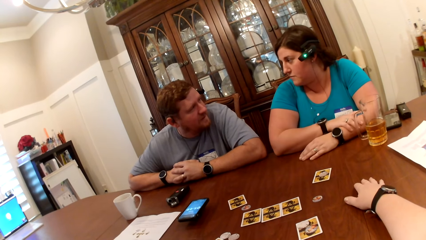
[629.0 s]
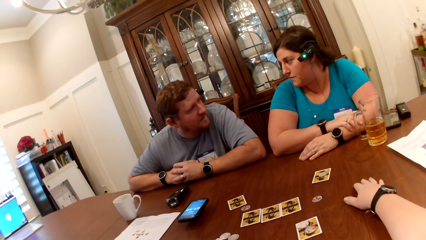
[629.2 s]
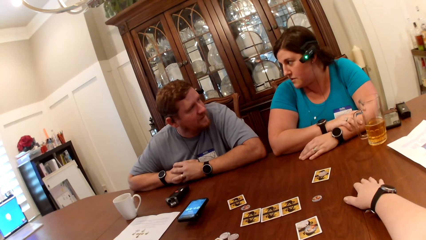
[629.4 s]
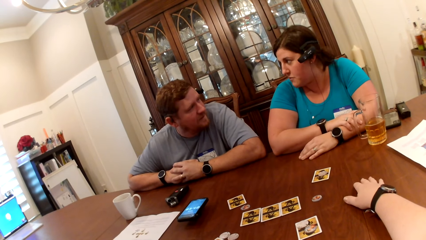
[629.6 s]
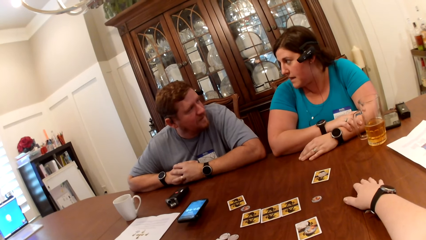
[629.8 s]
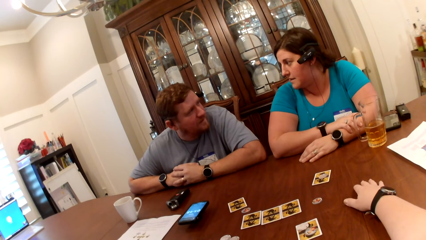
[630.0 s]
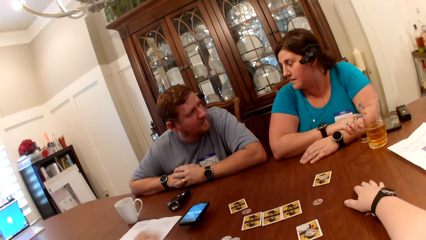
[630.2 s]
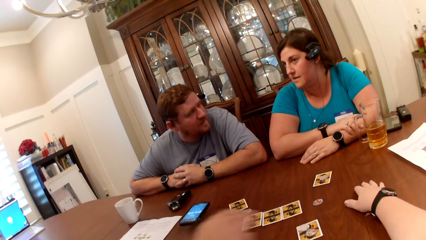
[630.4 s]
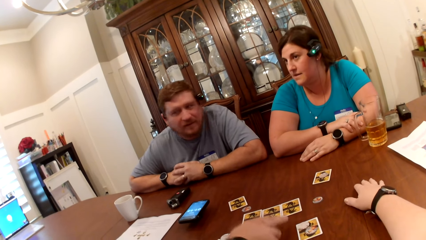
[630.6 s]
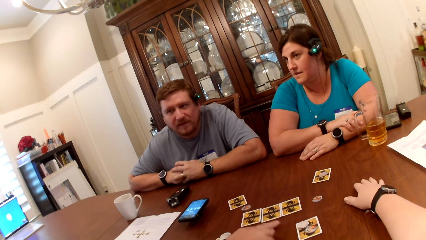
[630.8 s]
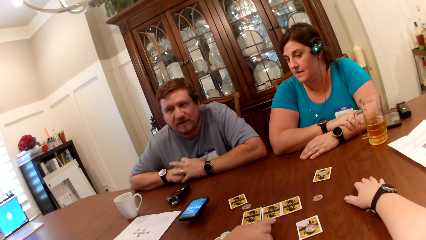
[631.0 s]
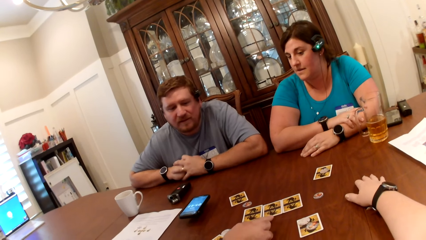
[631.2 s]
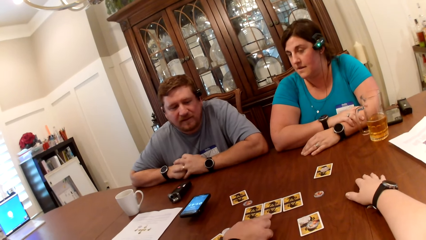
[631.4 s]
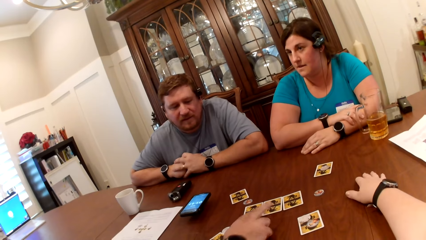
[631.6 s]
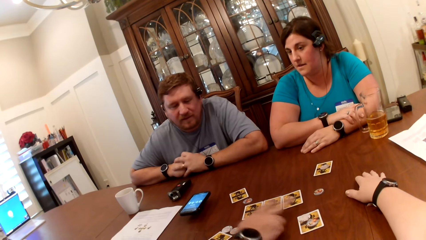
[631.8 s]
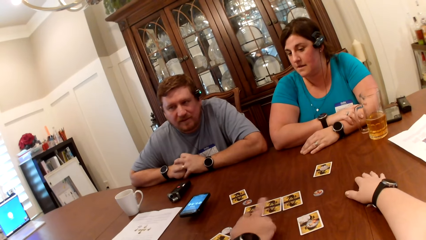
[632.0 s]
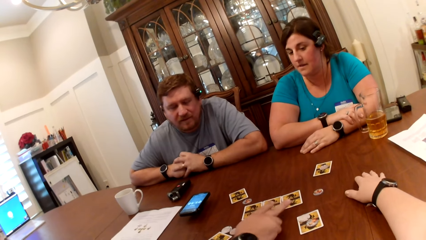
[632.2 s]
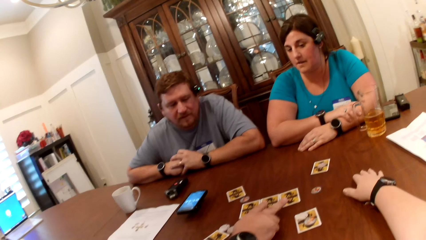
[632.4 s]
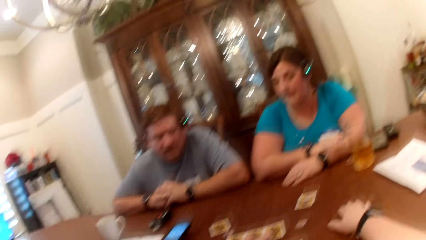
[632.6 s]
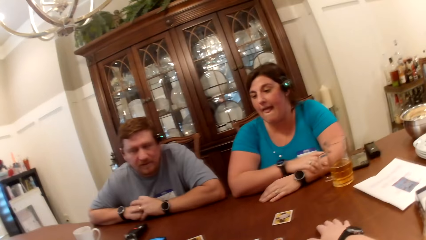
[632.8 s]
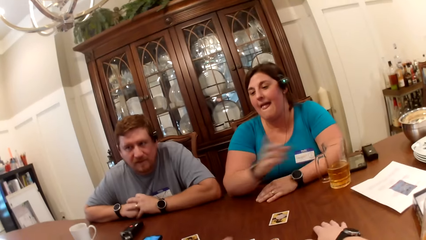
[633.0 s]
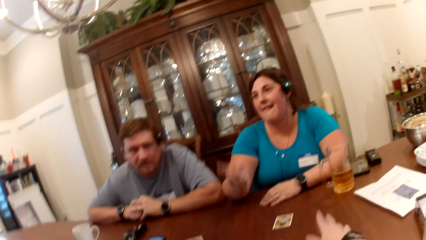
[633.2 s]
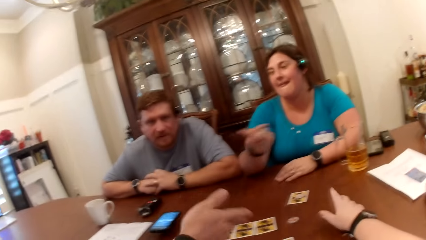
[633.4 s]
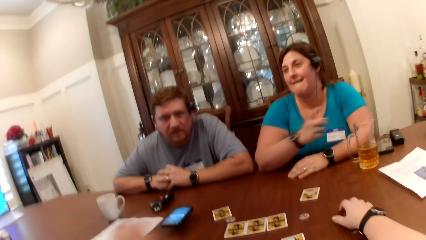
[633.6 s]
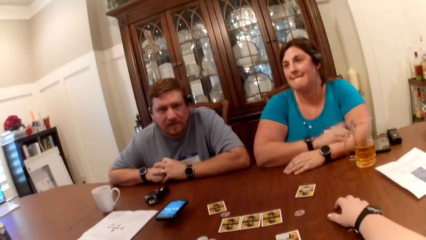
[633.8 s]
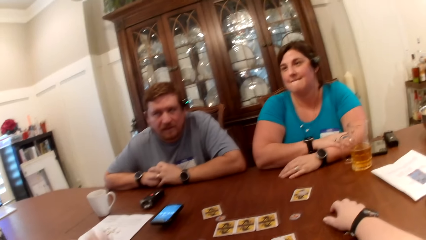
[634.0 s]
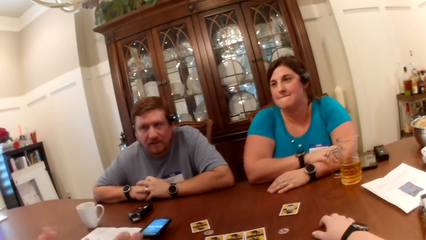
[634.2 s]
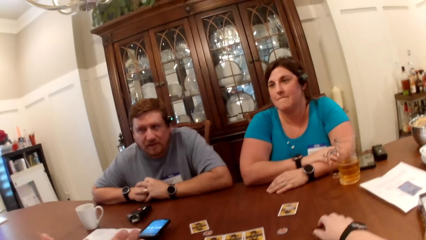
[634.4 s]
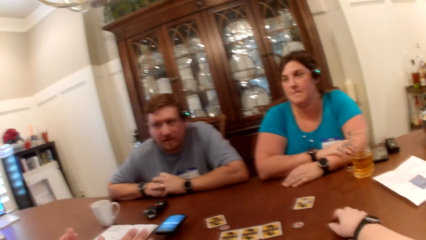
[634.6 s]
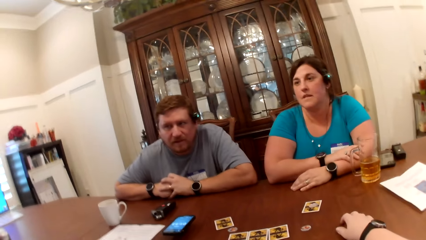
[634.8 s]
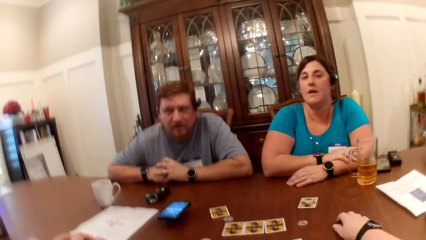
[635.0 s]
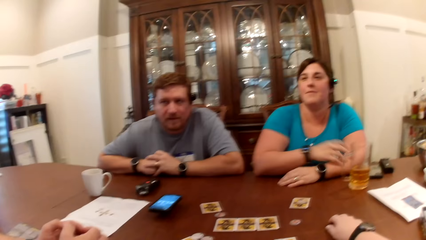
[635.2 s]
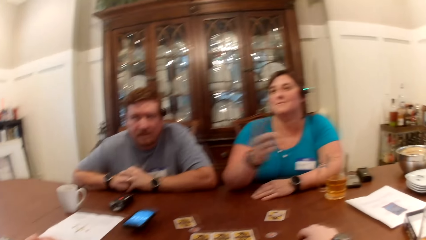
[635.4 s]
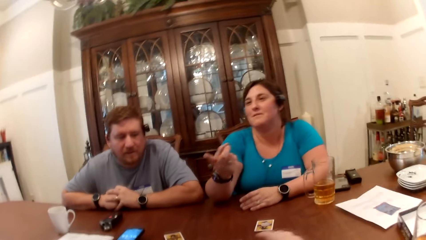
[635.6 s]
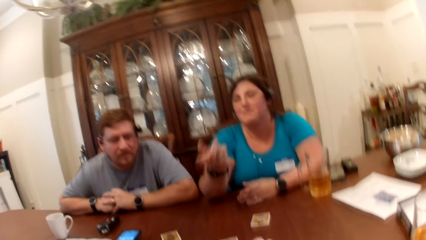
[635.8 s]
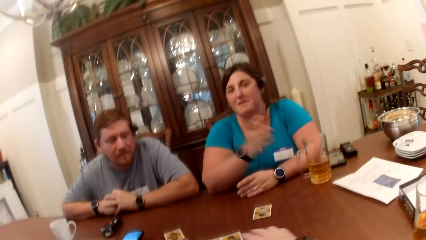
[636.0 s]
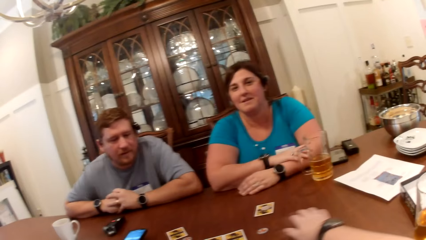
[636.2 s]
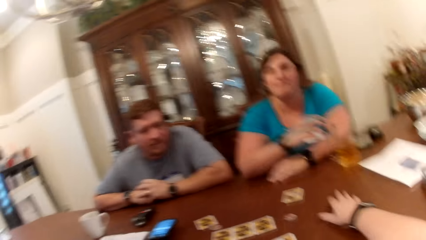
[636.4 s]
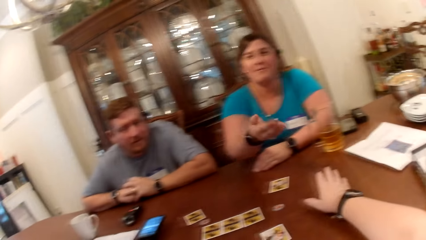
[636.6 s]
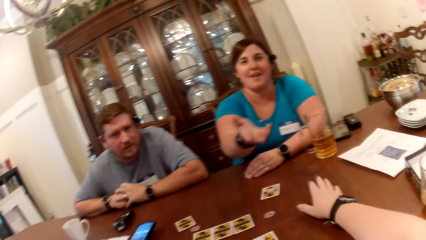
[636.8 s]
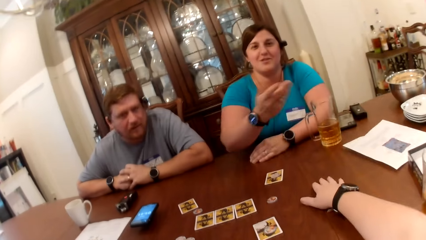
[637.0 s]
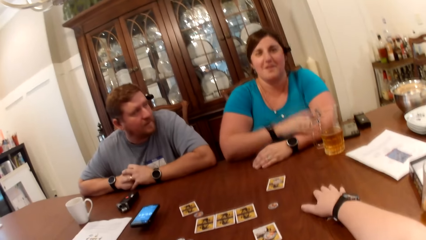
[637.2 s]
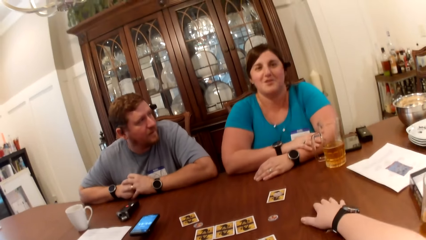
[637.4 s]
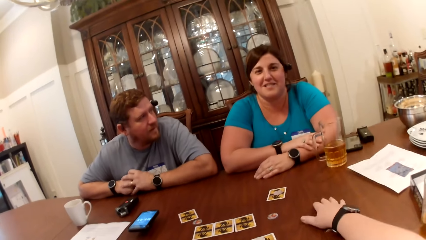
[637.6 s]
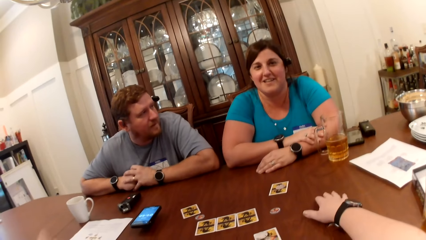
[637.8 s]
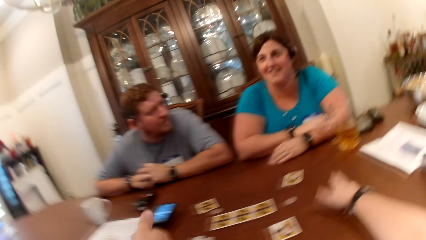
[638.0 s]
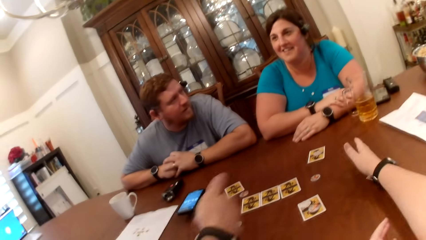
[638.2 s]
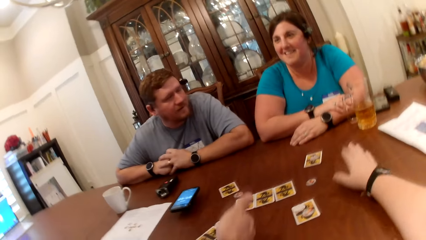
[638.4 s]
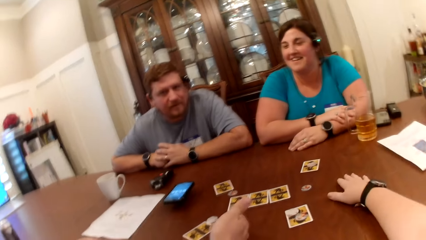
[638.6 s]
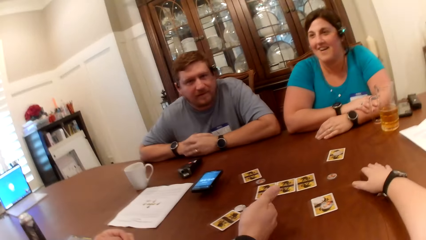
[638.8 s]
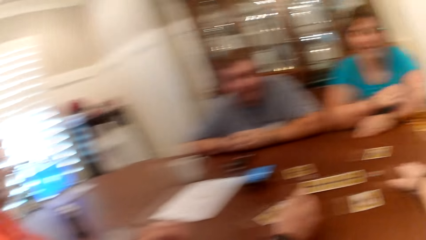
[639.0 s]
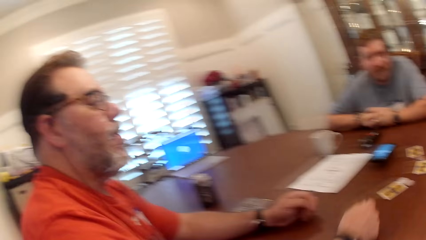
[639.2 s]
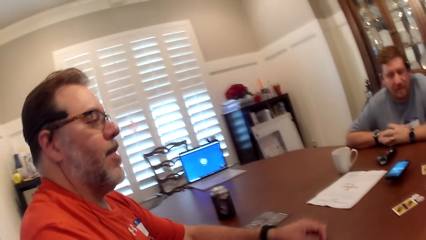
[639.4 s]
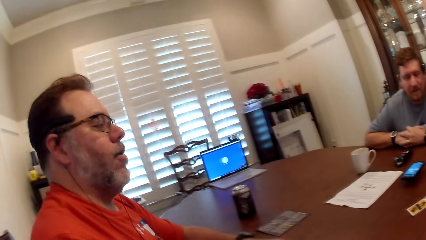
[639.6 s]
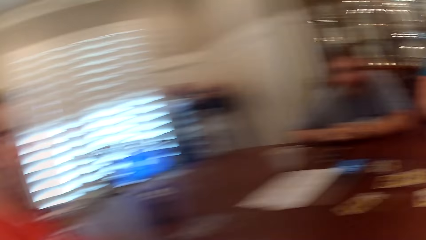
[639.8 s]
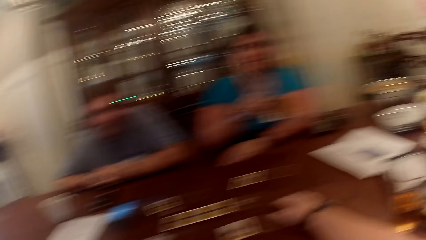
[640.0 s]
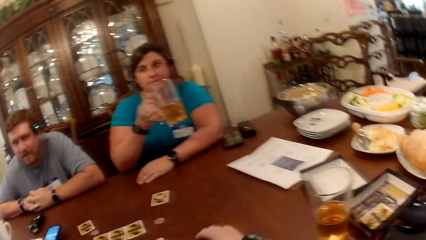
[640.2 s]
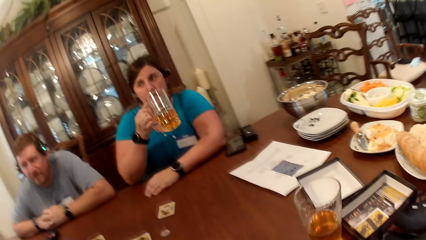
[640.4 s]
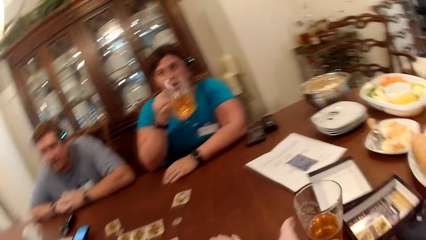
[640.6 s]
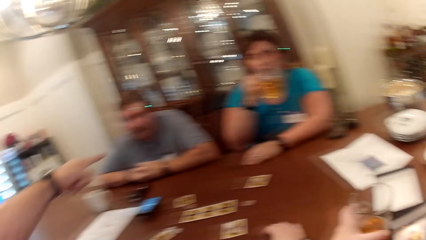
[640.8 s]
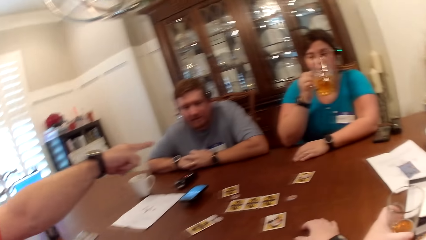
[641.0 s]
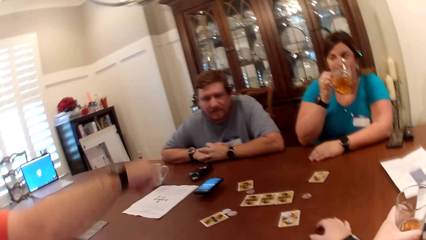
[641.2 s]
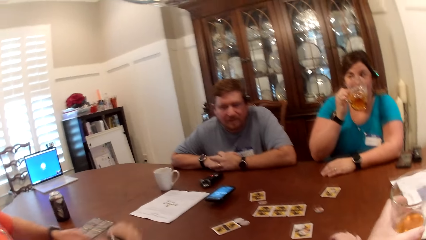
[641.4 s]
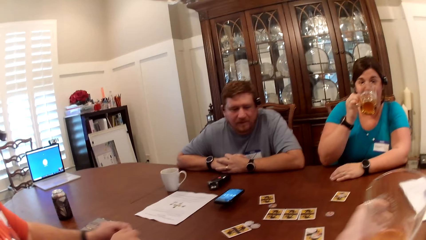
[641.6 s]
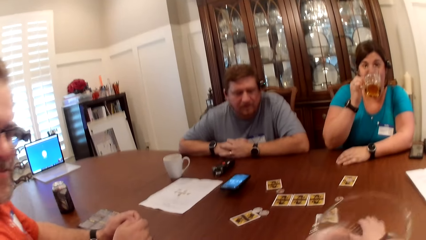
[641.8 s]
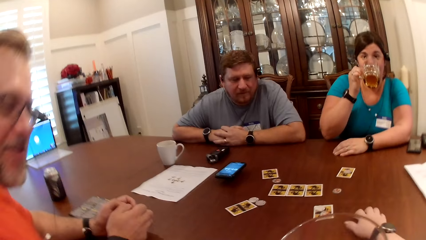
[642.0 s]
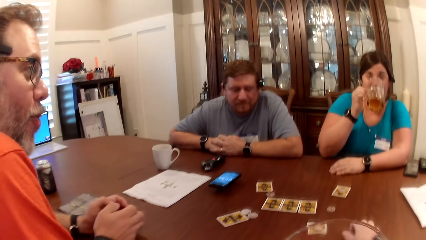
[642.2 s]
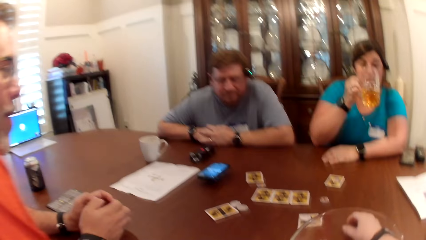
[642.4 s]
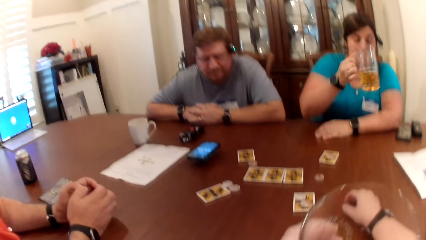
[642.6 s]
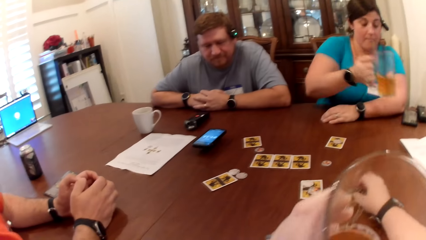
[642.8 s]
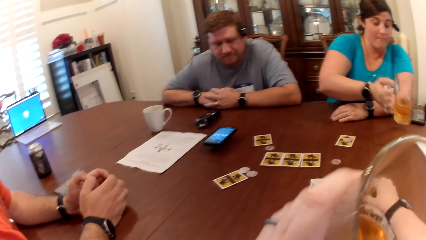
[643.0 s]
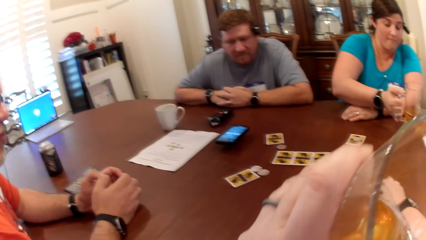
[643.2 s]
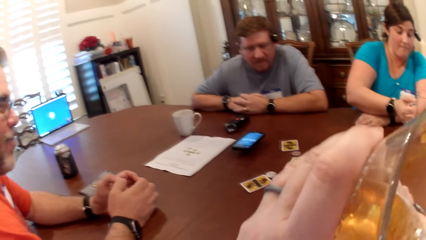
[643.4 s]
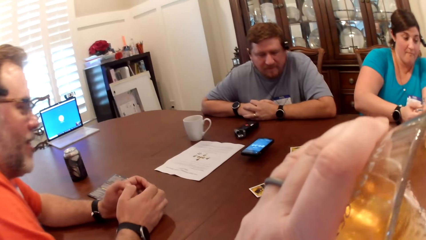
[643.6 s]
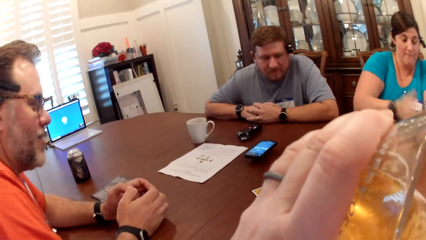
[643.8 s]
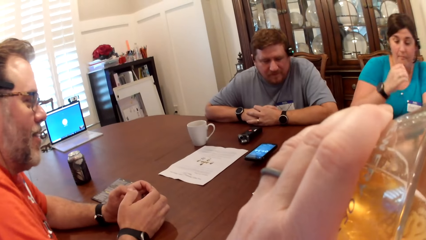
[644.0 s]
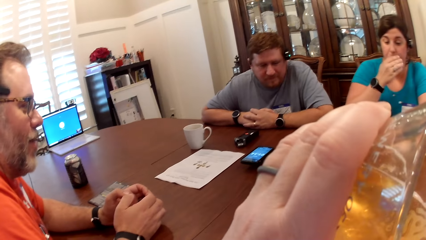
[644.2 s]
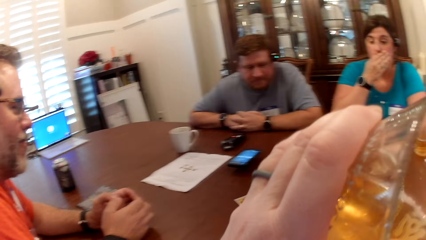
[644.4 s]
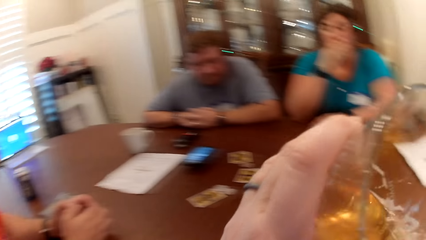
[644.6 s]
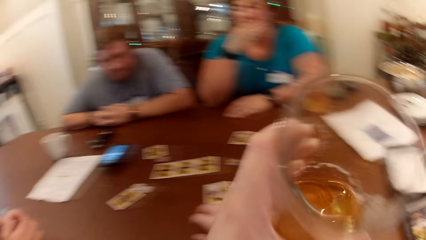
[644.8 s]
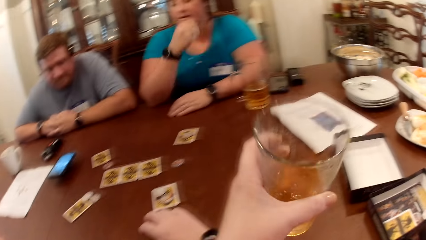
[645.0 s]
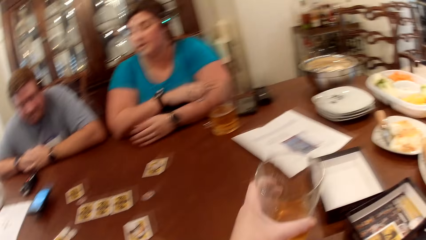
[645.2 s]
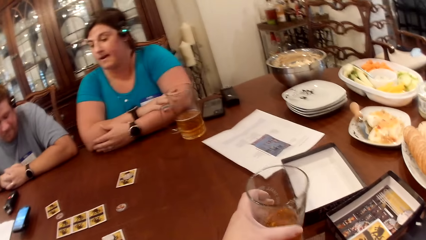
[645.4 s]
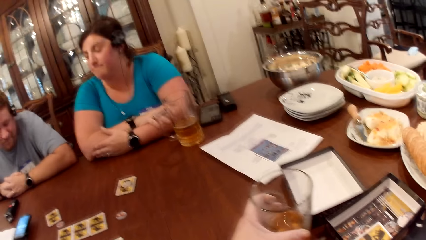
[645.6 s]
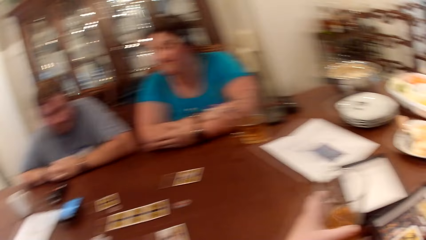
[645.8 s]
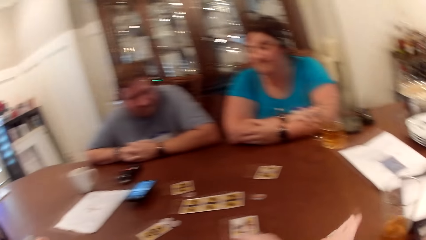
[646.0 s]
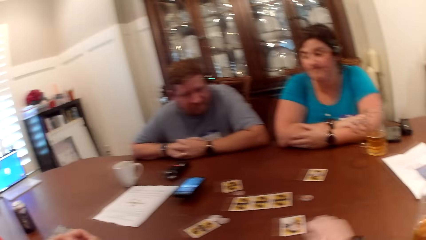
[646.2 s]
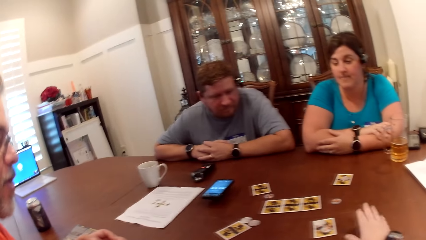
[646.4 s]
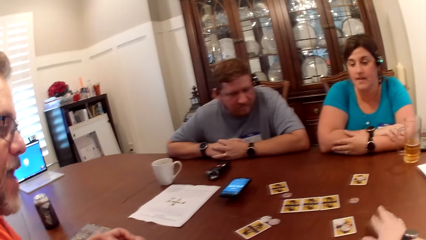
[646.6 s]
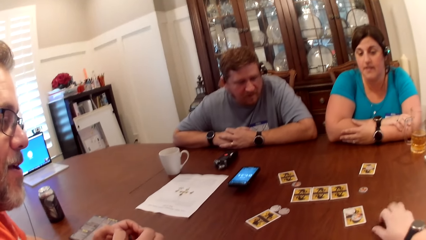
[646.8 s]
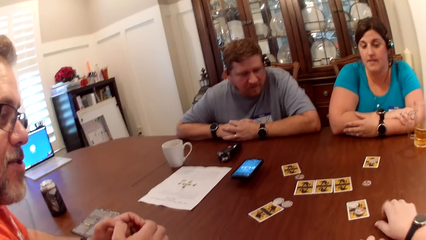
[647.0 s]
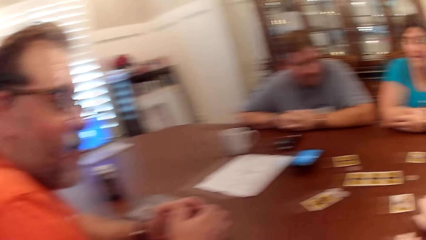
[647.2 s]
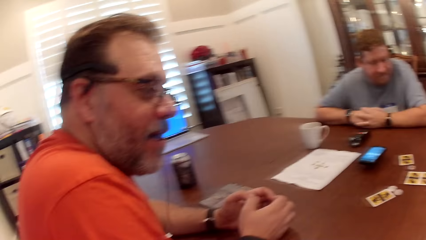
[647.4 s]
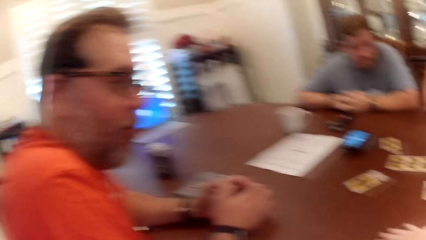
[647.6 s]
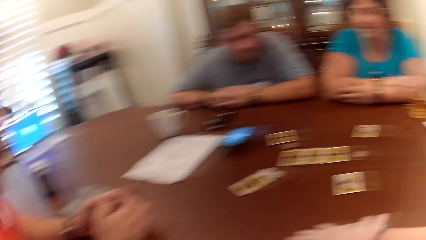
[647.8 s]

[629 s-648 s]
The man converses with the woman and gesticulates with his right hand. Another man touches the card. The woman interacts with the man. The camera wearer interacts with the friends. The woman converses with the camera wearer and the man. The camera wearer converses with the man. The woman gesticulates with her right hand. The woman picks up a cup of beer on the table with her right hand and drinks beer from the cup in her right hand. The camera wearer picks up a cup of beer on the table with her left hand. She drinks beer from the cup in her left hand. The woman puts the cup of beer in her right hand on the table. The woman converses with the man. The camera wearer puts the cup of beer in her left hand on the table. The man converses with the camera wearer, a third man, and the woman. The camera wearer taps the table with her right hand. Another man interacts with the friends.
